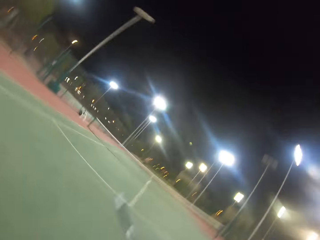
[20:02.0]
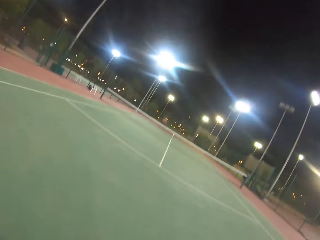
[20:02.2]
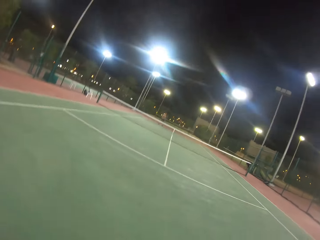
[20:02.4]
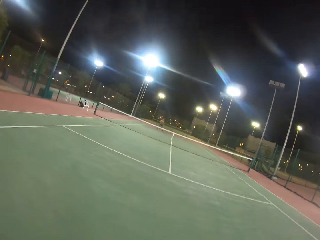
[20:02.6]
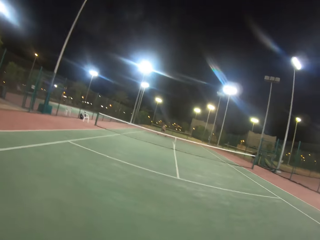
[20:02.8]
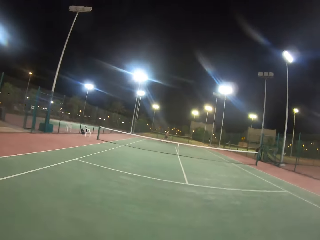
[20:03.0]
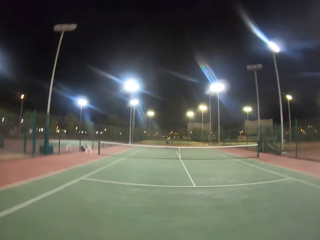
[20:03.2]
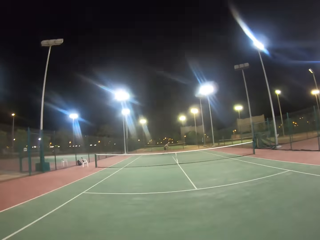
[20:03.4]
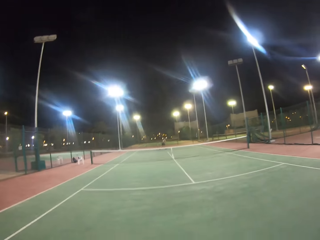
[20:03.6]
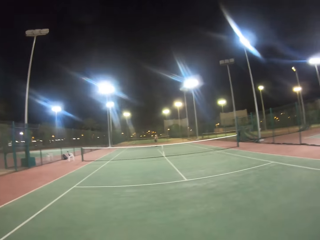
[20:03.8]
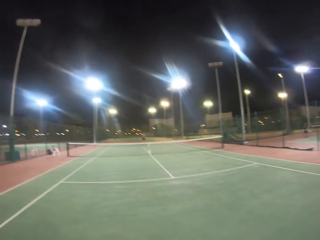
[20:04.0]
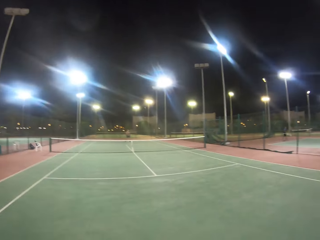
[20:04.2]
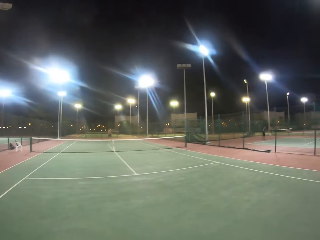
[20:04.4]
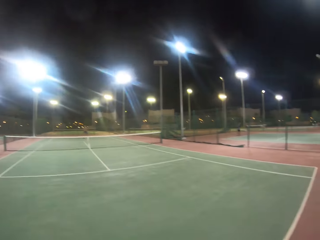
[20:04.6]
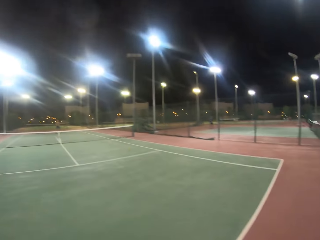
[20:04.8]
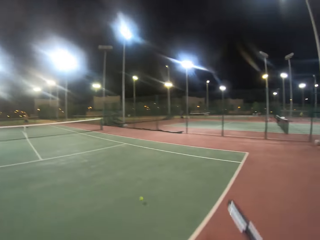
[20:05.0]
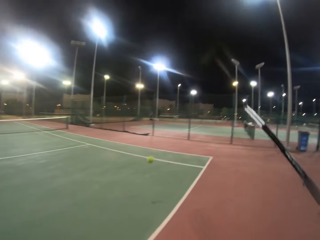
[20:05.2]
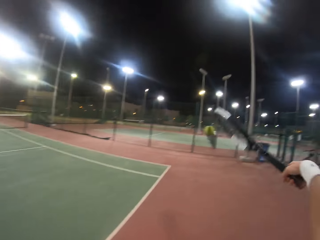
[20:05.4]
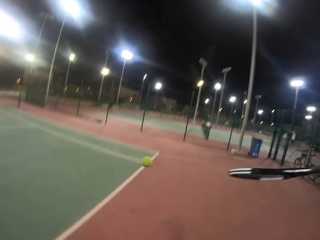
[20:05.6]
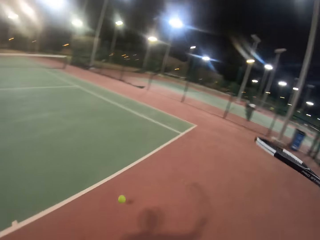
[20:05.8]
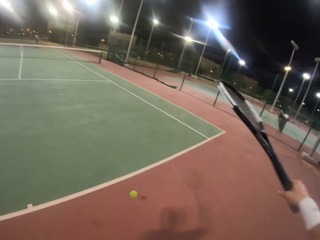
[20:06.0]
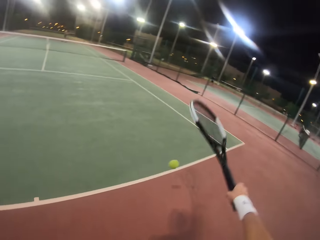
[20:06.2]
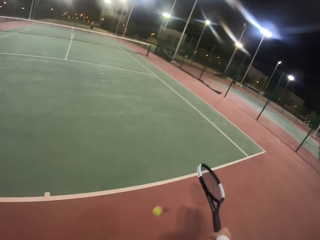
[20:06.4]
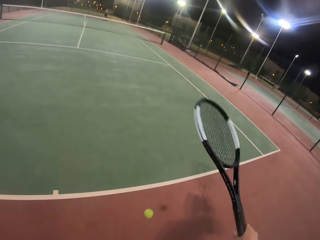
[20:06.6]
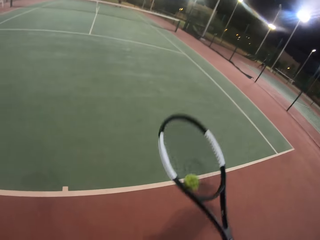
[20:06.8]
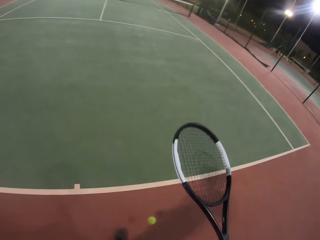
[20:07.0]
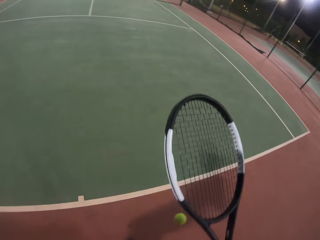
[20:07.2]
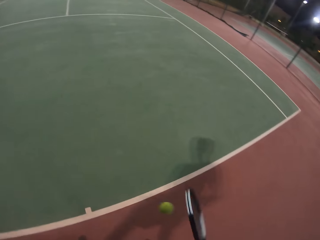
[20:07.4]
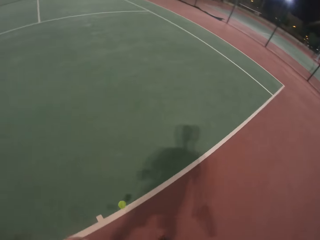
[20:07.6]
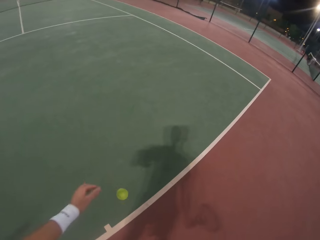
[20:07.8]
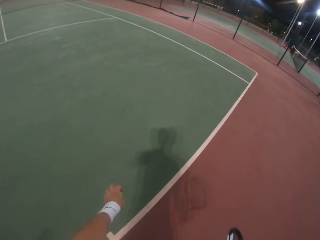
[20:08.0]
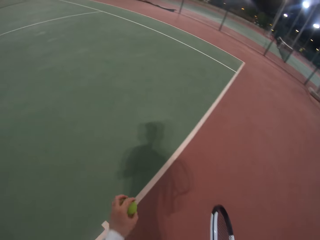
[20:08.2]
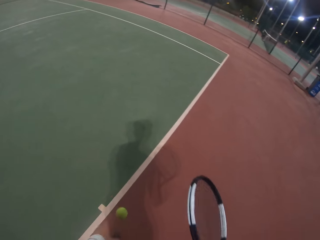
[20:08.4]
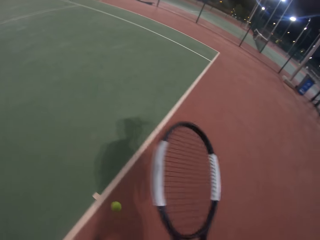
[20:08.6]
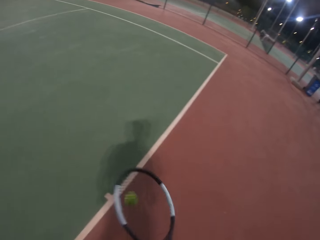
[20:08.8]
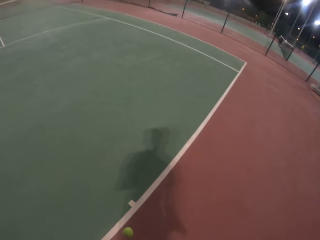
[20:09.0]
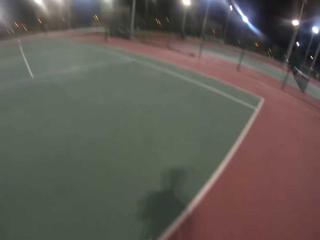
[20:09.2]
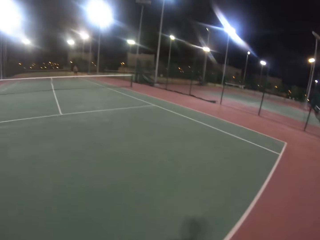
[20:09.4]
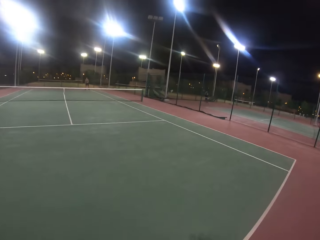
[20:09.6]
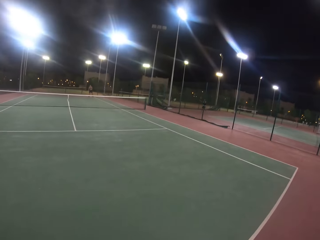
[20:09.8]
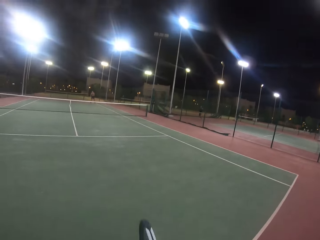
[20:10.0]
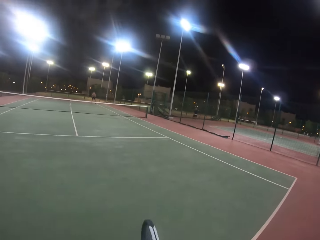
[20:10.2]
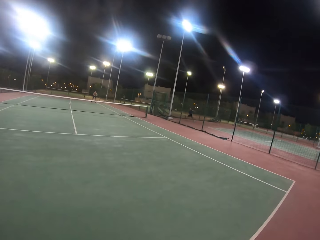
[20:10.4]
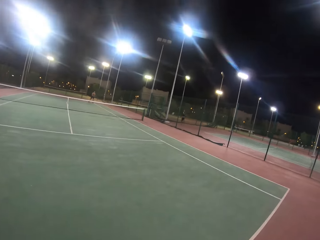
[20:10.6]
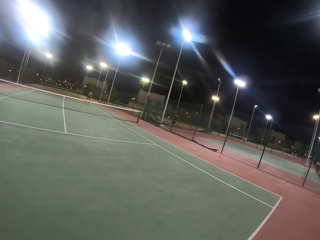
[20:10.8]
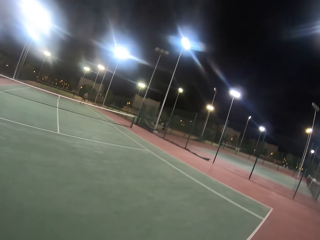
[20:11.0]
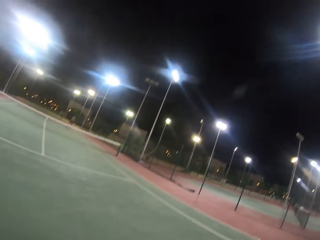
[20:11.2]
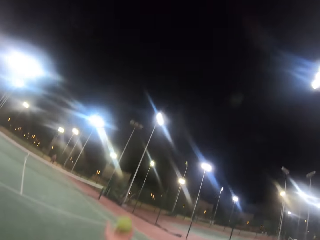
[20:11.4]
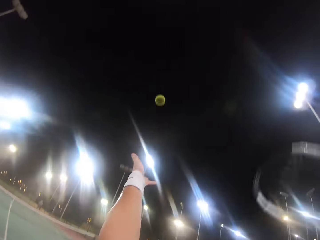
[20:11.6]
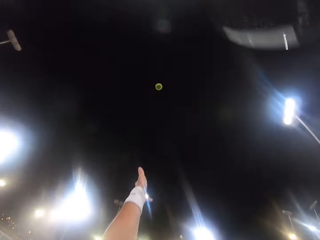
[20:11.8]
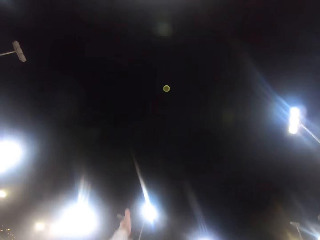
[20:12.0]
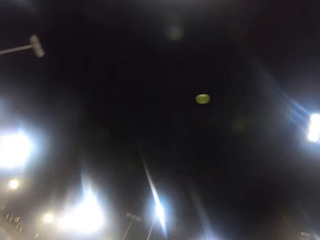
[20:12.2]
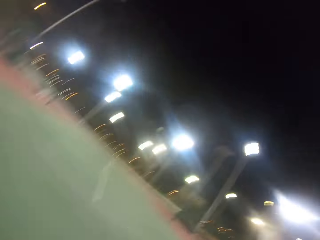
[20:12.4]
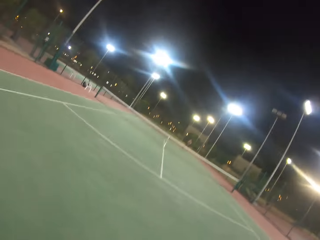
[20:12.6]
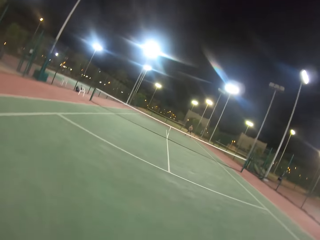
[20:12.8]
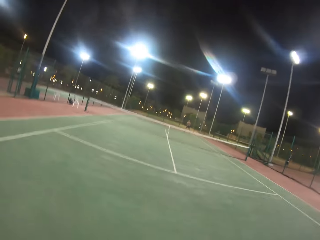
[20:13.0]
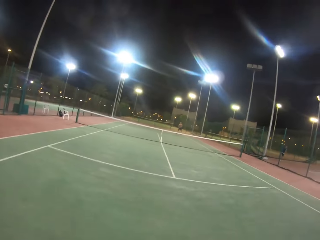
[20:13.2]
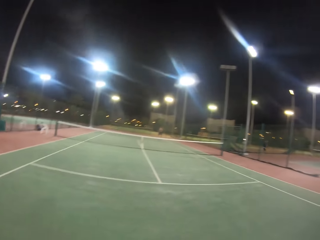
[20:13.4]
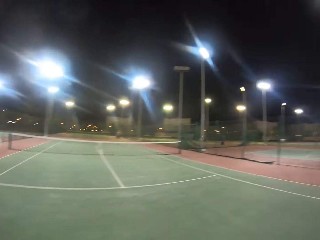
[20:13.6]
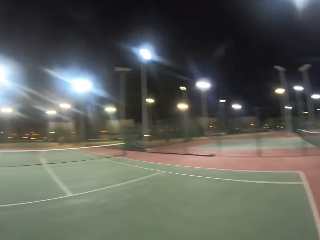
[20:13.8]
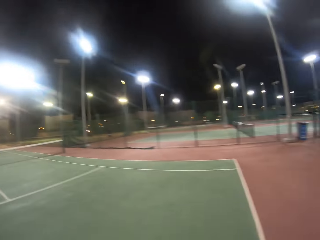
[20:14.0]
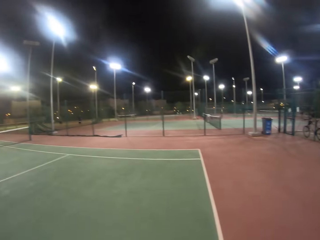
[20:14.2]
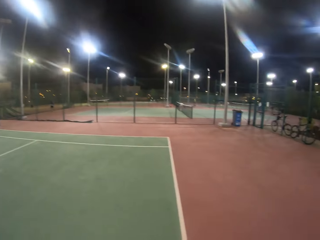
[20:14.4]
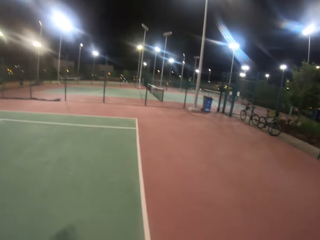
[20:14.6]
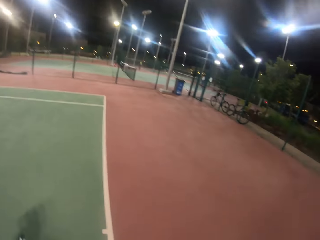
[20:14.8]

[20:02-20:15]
The camera wearer hits the ball with the racket. A man hits the ball with the racket. The camera wearer bounces the ball with the racket. They play with the ball. They catch the ball. They bounce the ball with the racket. They throw the ball up. They play the tennis game. They hit the ball with the racket.

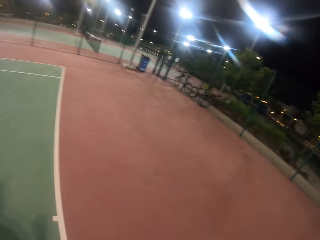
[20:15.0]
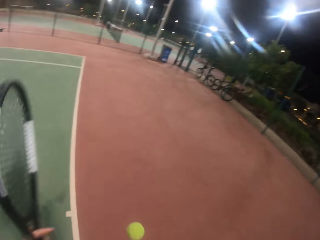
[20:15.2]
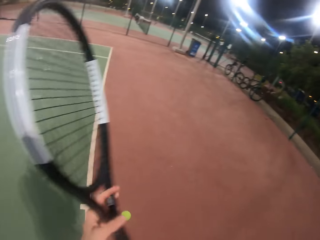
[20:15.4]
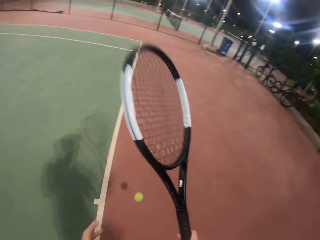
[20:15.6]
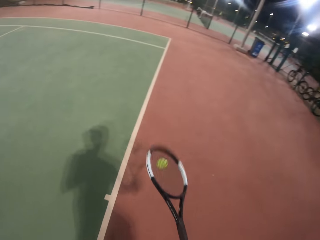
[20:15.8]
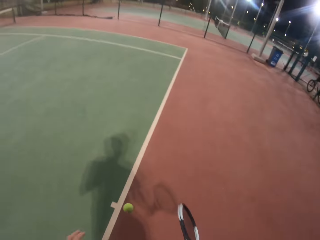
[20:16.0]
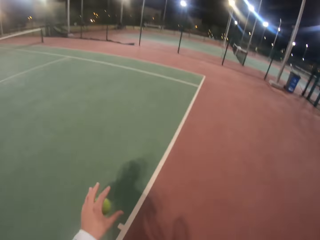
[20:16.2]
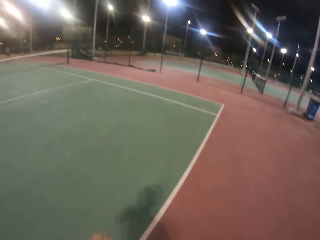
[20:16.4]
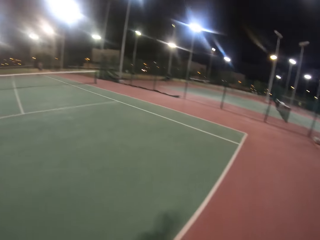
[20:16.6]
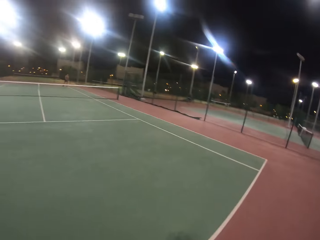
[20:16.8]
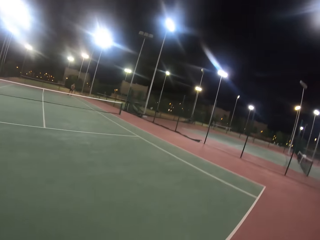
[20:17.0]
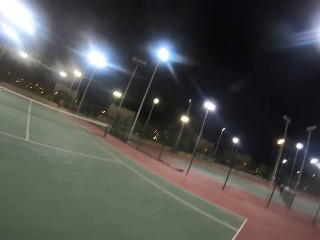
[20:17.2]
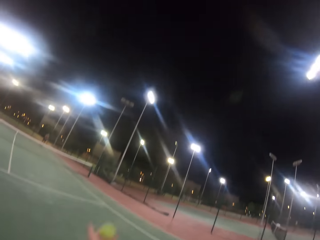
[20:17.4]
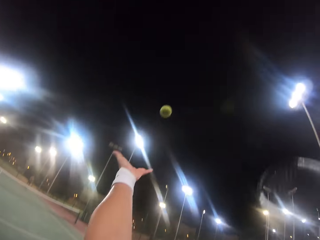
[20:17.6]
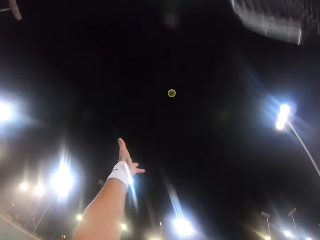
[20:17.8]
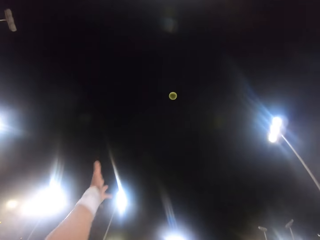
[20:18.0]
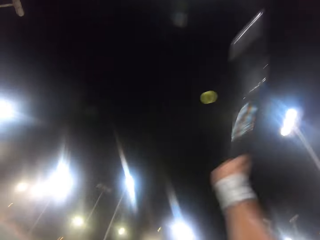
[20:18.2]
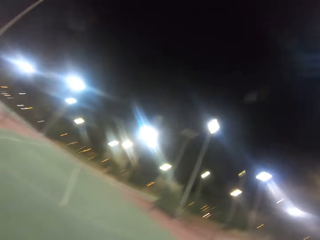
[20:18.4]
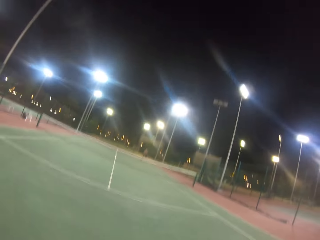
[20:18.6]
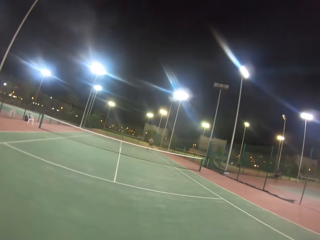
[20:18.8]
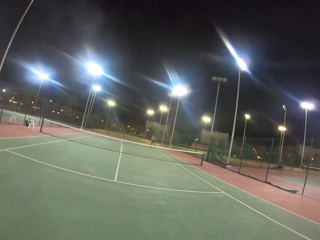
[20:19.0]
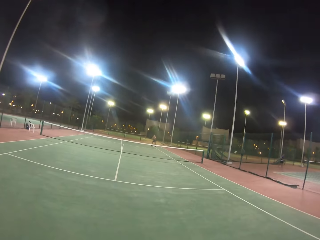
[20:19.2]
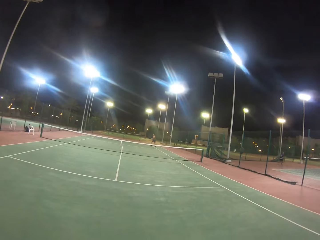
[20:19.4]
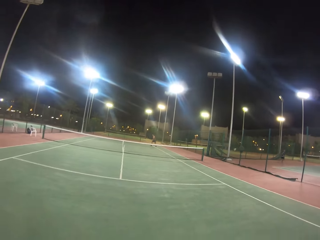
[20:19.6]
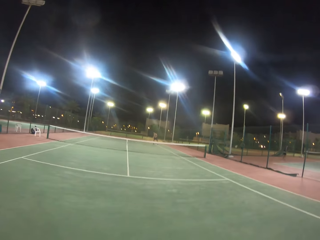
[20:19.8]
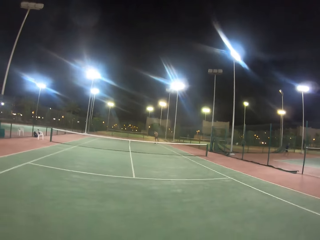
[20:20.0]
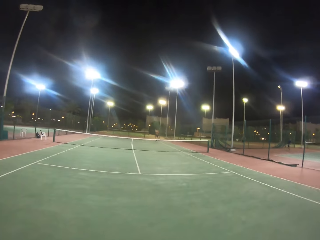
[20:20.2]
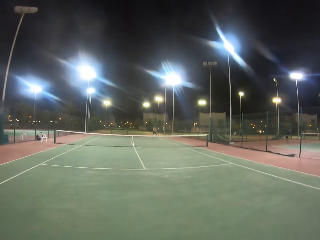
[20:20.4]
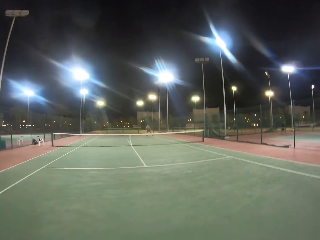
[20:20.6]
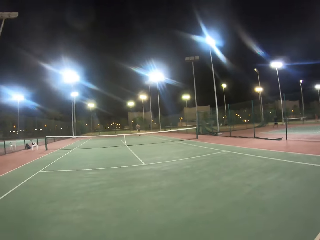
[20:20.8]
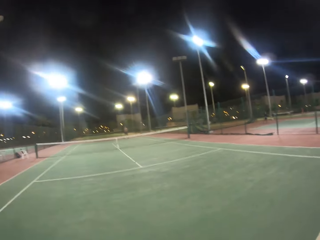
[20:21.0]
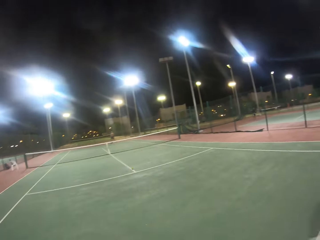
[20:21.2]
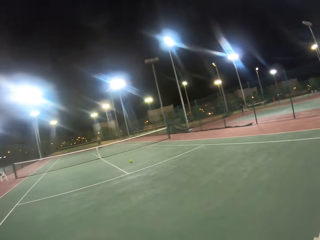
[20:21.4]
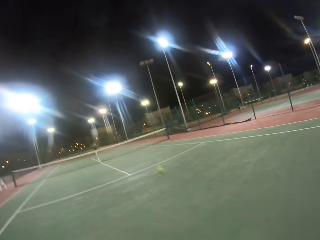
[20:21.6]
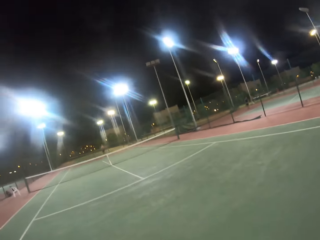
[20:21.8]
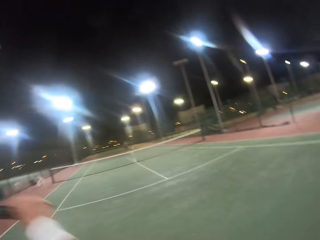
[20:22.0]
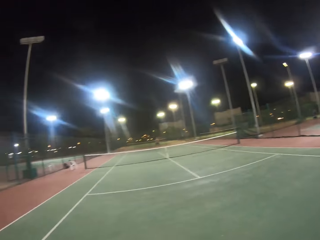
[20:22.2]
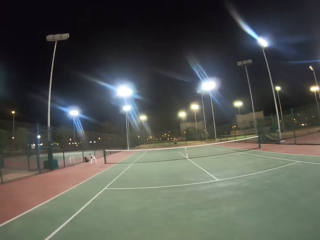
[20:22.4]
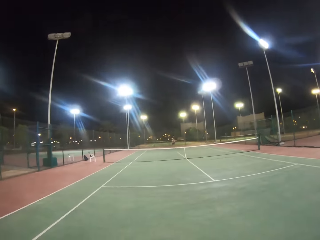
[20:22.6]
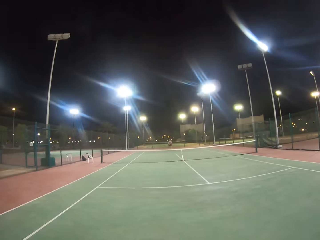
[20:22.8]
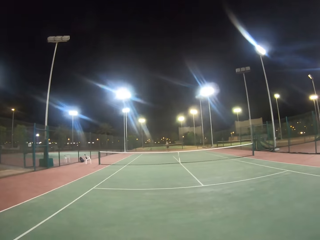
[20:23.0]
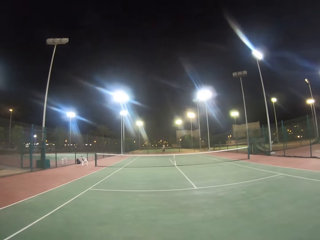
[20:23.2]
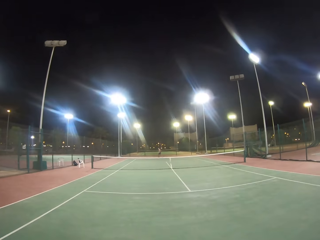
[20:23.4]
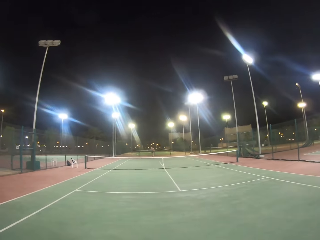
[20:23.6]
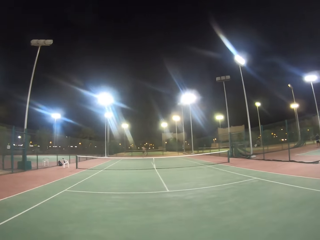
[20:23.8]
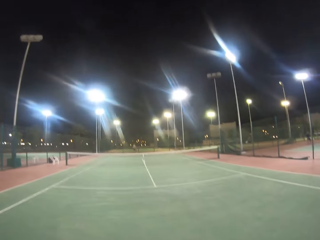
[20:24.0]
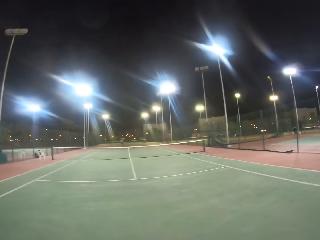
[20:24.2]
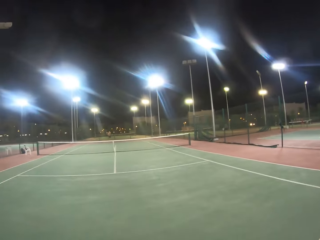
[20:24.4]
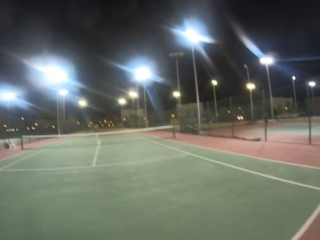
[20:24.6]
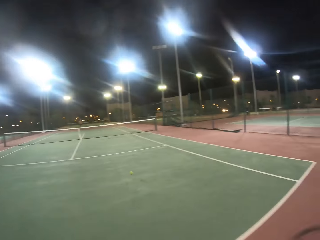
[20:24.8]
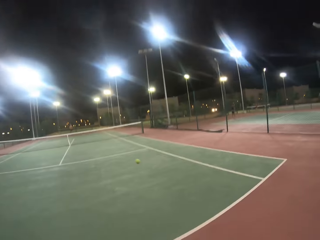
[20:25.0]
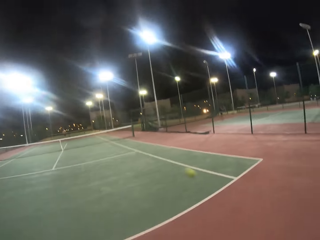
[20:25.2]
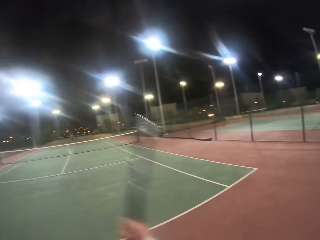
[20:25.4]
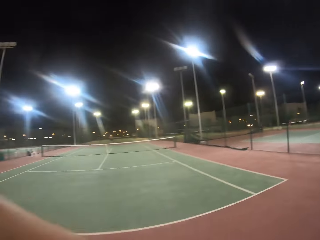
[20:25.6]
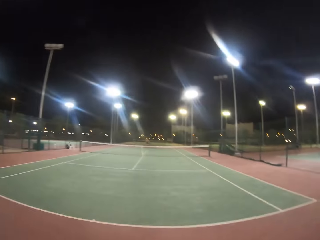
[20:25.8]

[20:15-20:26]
The camera wearer bounces the ball with the racket. They play with the ball. They throw the ball up. They hit the ball with the racket. A man hits the ball with the racket. The camera wearer hits the ball with the racket. They play the tennis game. The man hits the ball with the racket.
